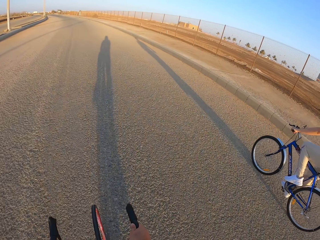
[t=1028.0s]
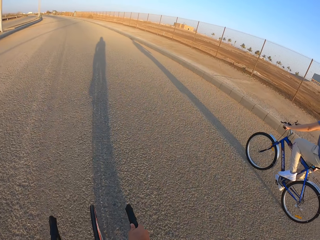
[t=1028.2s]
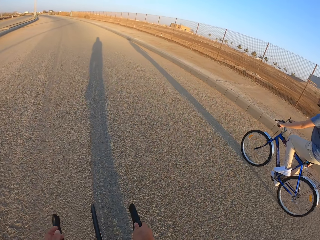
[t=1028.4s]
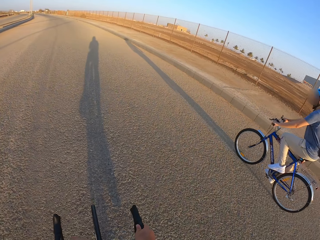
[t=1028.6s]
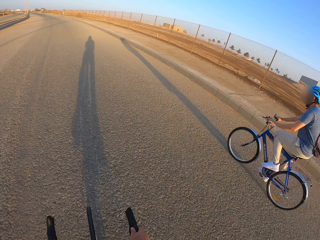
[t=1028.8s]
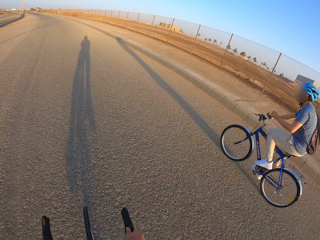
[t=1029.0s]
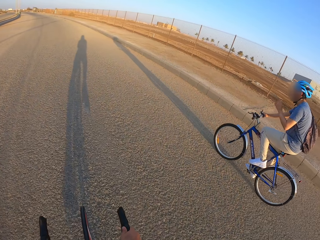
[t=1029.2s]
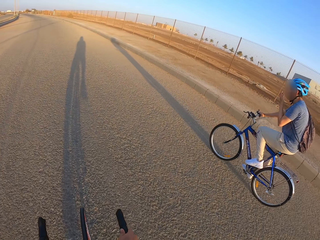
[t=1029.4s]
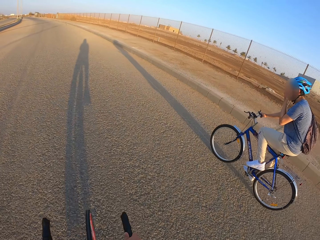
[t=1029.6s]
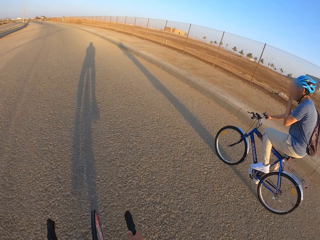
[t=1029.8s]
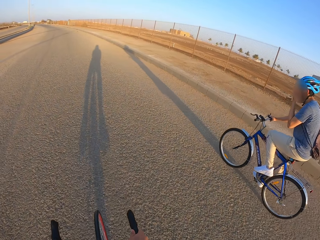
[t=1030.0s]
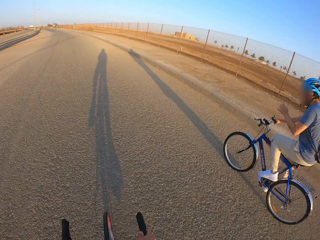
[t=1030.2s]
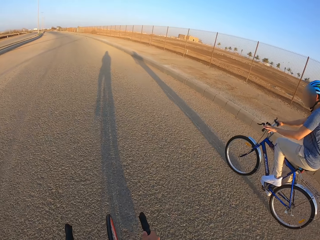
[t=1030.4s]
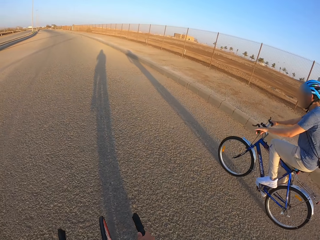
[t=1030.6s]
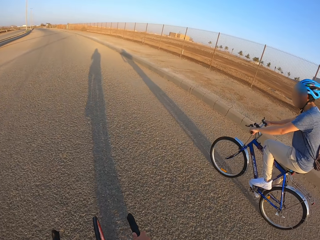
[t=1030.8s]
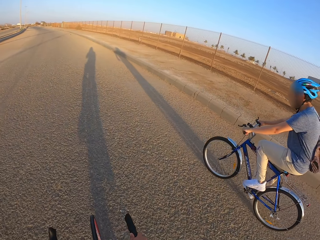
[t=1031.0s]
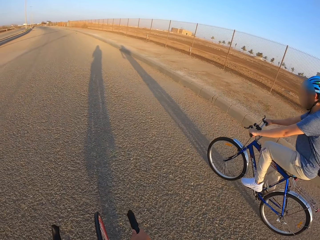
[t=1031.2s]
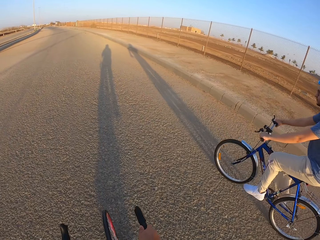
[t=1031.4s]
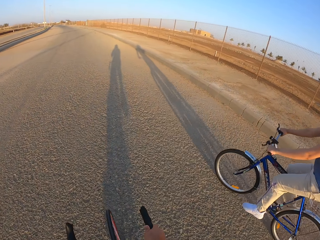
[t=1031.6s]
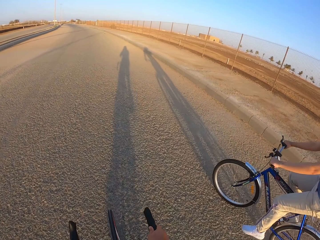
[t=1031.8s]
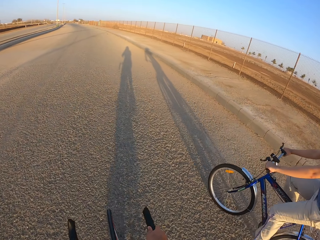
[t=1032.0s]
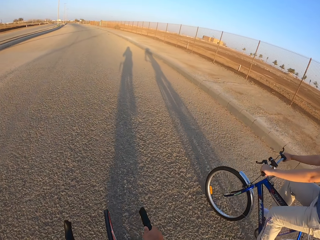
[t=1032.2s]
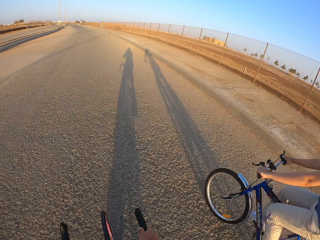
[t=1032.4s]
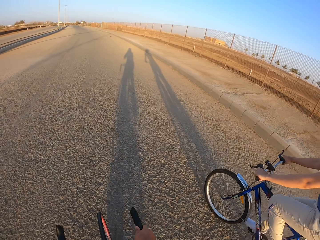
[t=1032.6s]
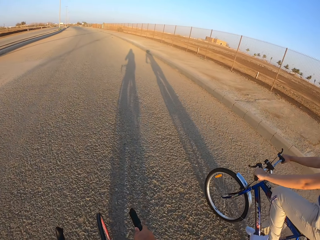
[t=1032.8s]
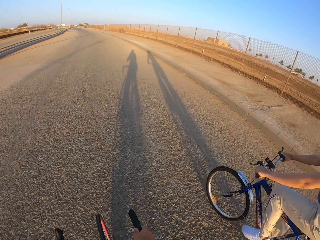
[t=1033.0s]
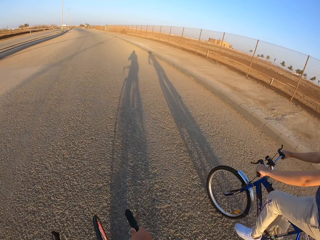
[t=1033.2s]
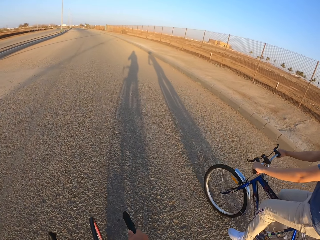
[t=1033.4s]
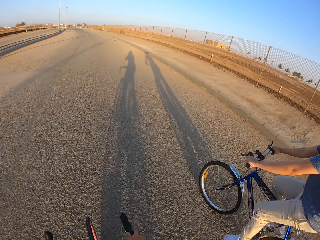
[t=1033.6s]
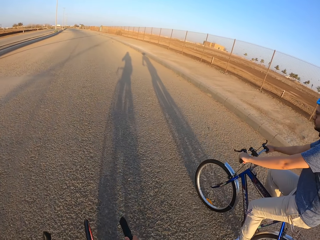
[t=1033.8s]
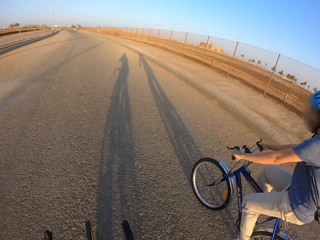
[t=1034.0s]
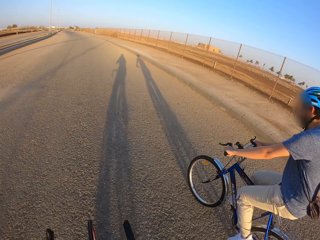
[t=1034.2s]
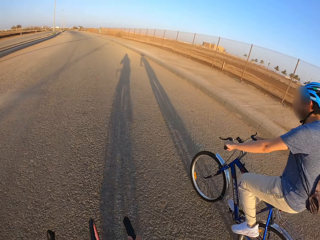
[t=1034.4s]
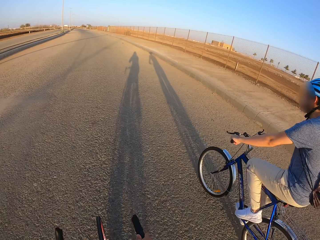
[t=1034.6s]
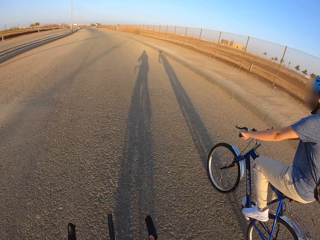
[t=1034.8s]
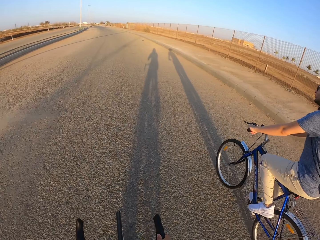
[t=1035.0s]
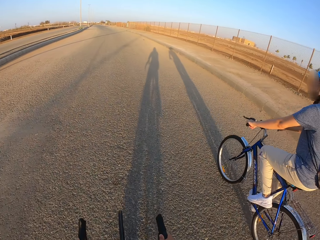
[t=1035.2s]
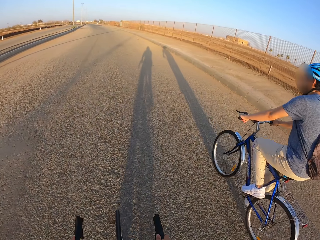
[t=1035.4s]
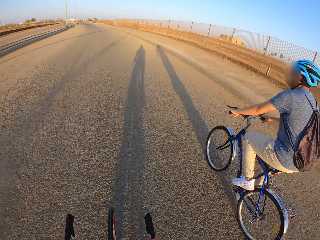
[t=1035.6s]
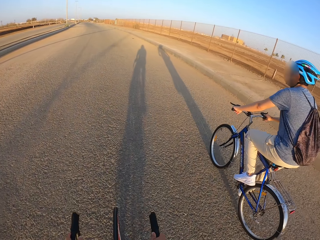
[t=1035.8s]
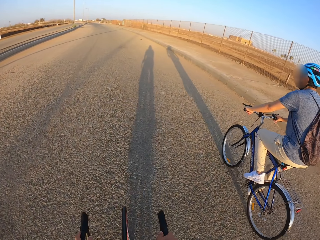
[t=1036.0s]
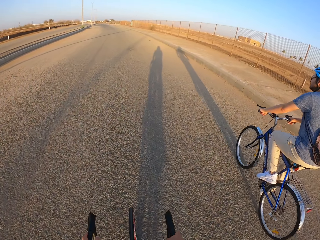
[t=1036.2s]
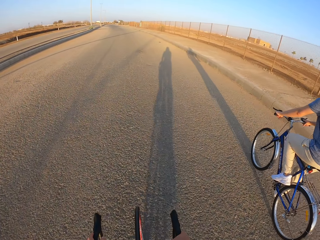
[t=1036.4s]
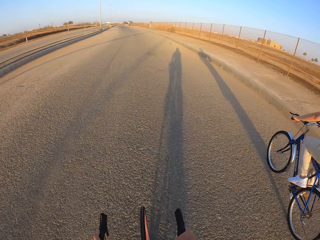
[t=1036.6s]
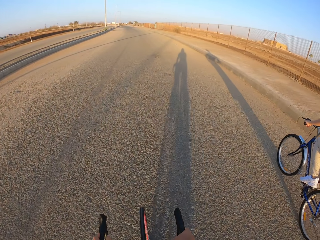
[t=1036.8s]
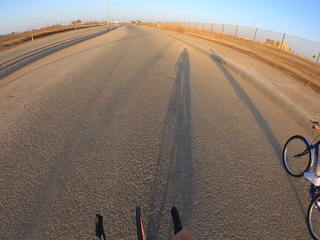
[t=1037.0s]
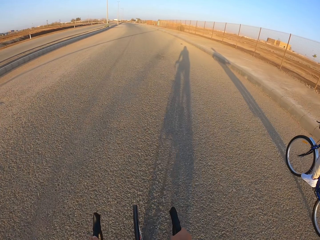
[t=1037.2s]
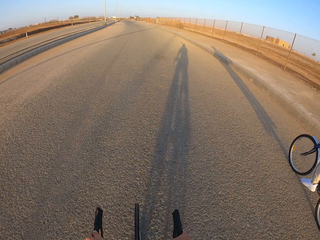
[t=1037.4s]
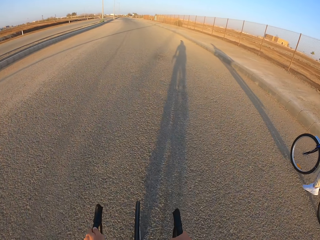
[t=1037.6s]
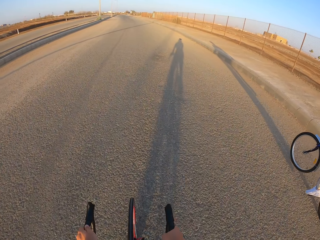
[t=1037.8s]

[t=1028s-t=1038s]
A man rides the bicycle. The man touches the face. The man rides the bicycle.

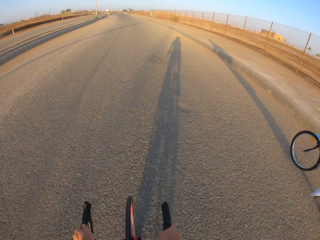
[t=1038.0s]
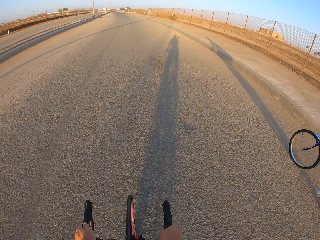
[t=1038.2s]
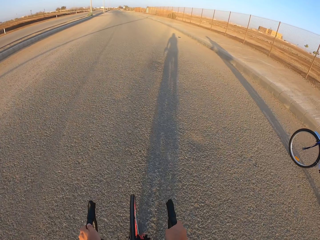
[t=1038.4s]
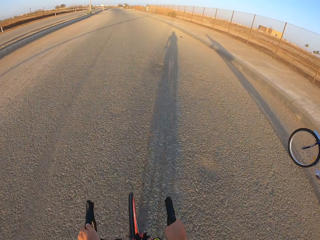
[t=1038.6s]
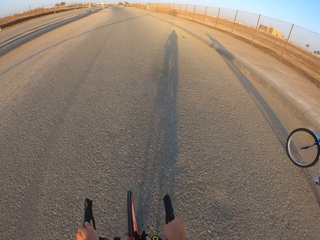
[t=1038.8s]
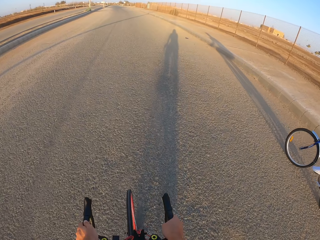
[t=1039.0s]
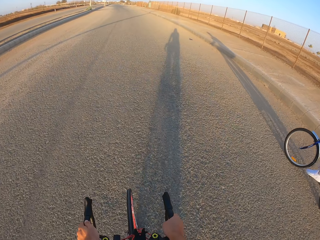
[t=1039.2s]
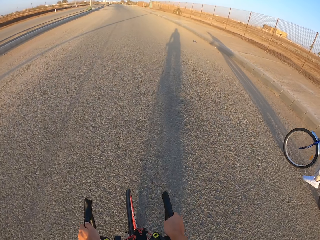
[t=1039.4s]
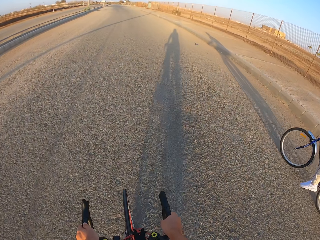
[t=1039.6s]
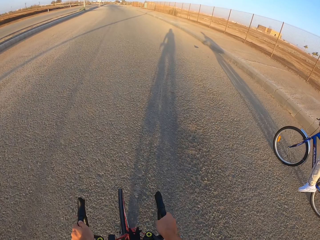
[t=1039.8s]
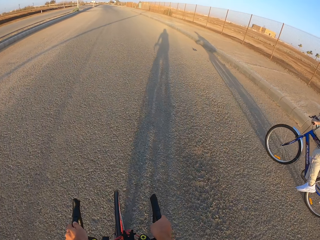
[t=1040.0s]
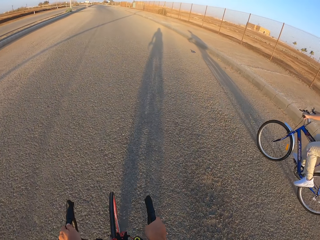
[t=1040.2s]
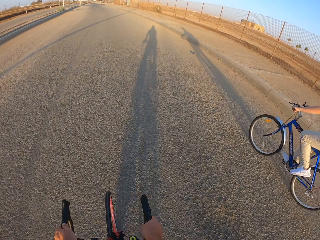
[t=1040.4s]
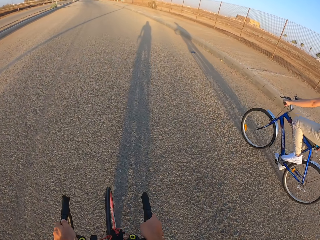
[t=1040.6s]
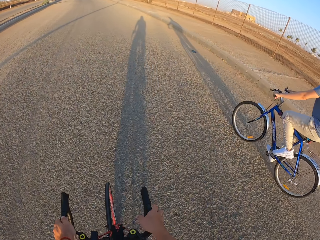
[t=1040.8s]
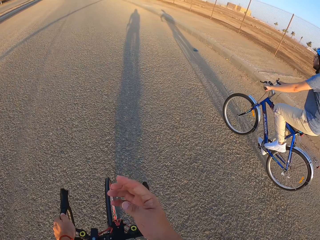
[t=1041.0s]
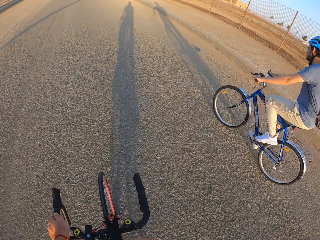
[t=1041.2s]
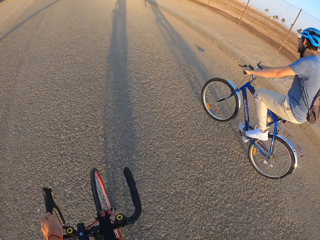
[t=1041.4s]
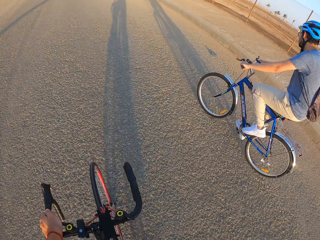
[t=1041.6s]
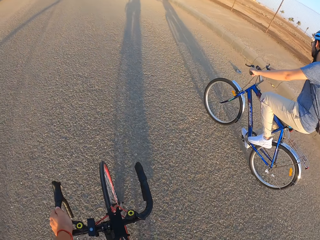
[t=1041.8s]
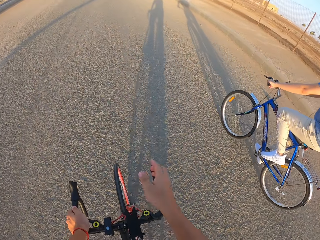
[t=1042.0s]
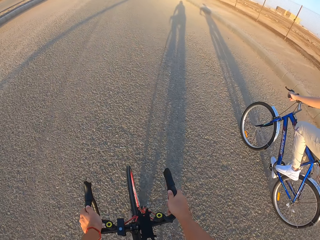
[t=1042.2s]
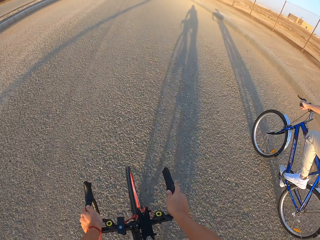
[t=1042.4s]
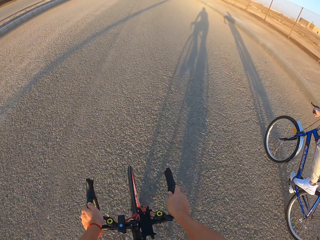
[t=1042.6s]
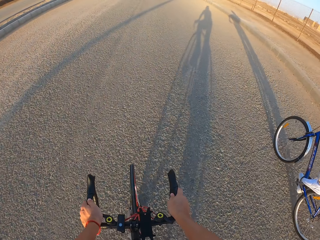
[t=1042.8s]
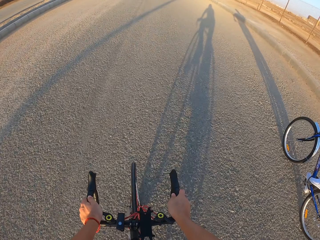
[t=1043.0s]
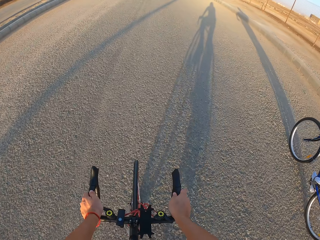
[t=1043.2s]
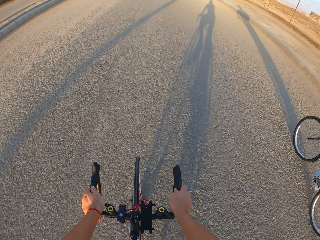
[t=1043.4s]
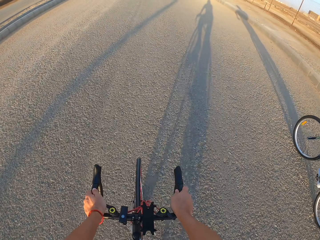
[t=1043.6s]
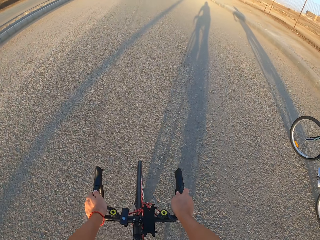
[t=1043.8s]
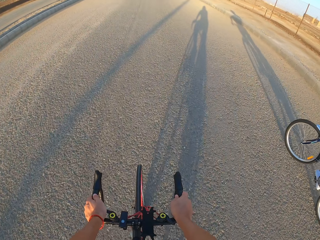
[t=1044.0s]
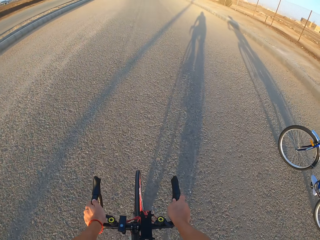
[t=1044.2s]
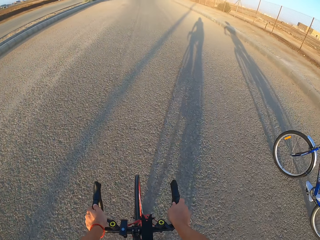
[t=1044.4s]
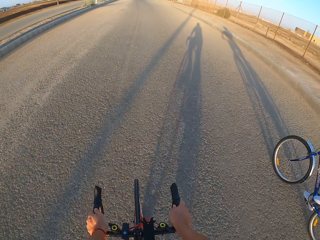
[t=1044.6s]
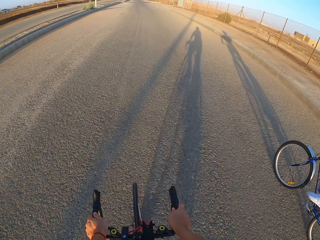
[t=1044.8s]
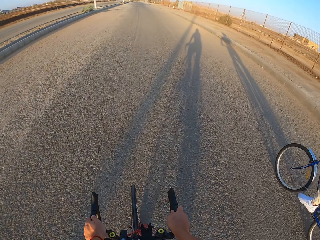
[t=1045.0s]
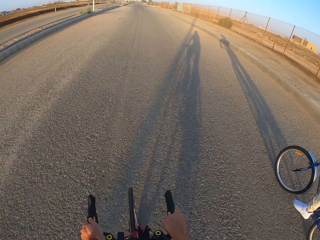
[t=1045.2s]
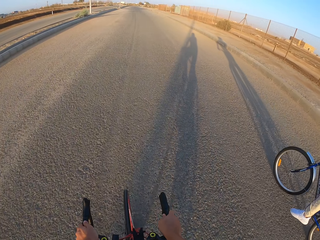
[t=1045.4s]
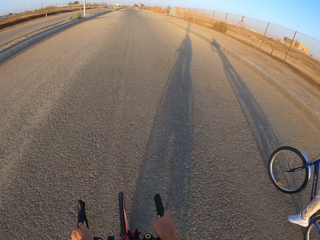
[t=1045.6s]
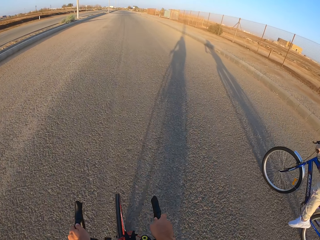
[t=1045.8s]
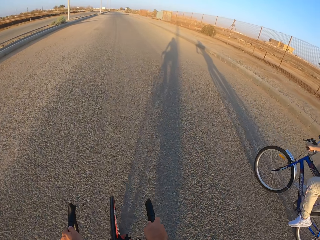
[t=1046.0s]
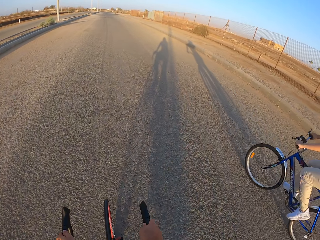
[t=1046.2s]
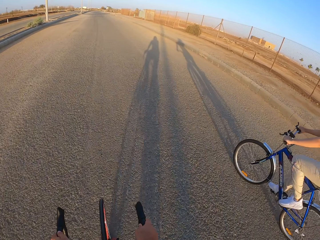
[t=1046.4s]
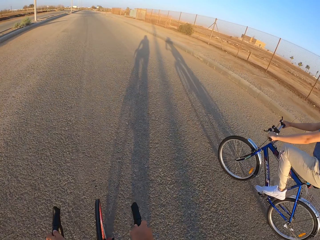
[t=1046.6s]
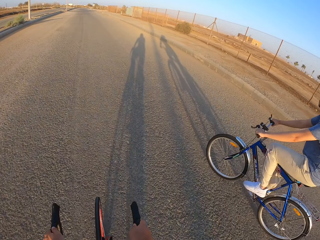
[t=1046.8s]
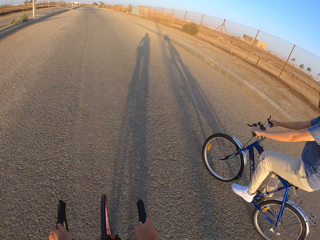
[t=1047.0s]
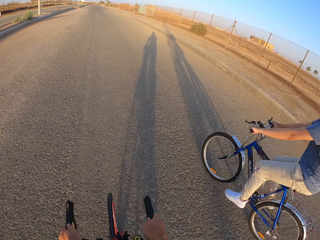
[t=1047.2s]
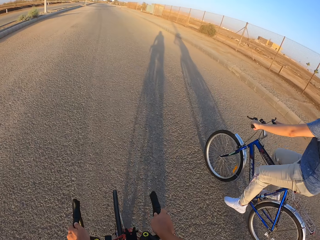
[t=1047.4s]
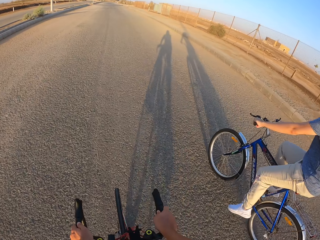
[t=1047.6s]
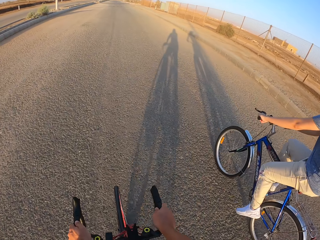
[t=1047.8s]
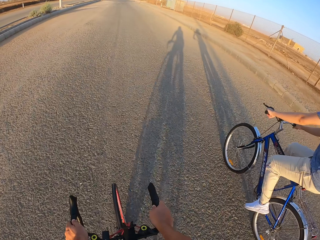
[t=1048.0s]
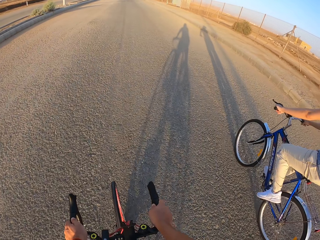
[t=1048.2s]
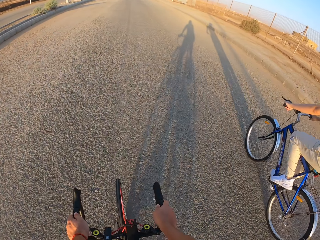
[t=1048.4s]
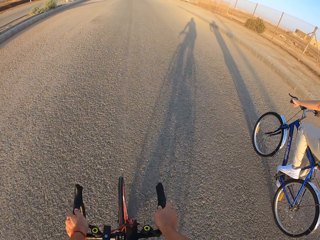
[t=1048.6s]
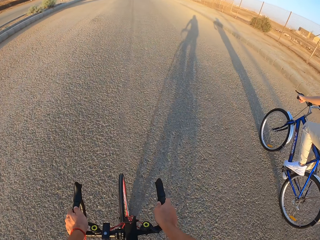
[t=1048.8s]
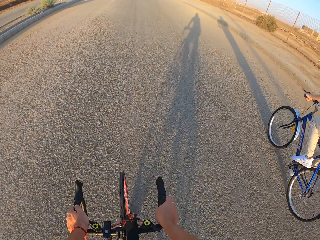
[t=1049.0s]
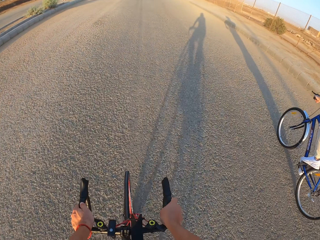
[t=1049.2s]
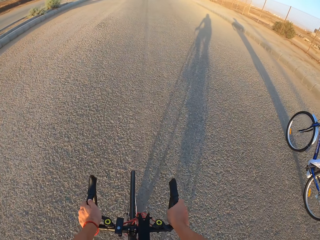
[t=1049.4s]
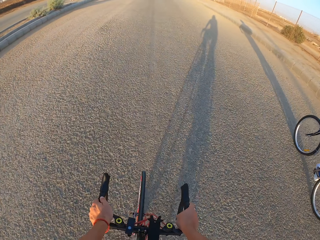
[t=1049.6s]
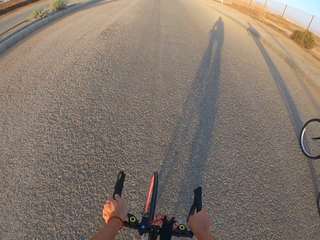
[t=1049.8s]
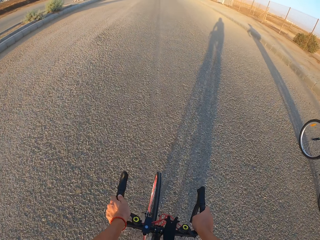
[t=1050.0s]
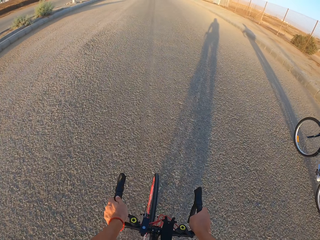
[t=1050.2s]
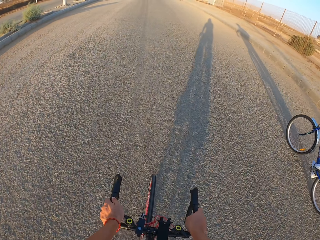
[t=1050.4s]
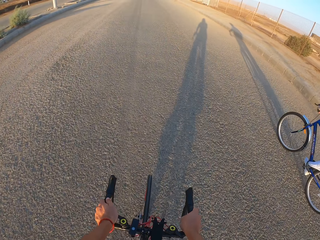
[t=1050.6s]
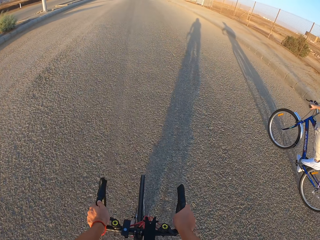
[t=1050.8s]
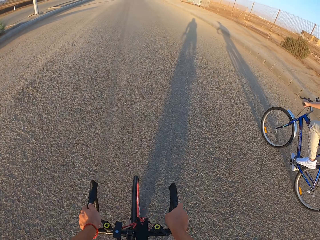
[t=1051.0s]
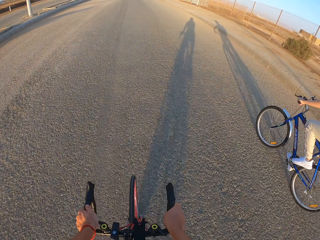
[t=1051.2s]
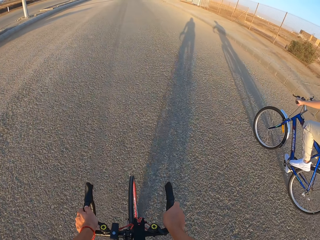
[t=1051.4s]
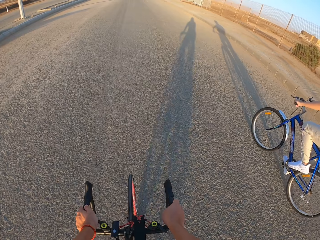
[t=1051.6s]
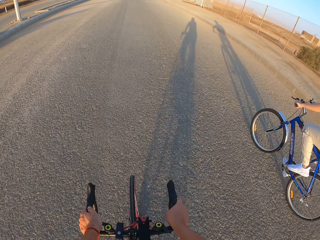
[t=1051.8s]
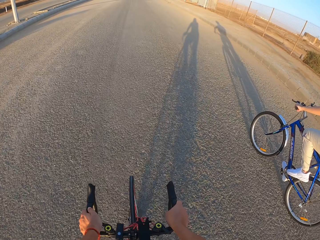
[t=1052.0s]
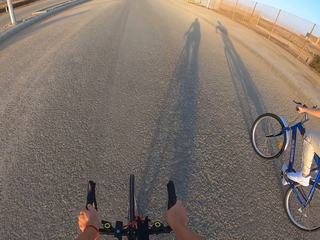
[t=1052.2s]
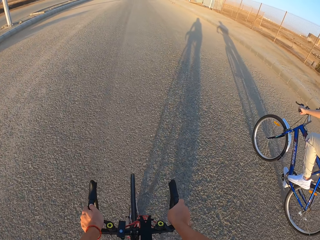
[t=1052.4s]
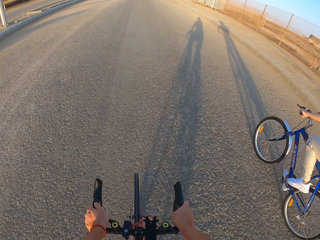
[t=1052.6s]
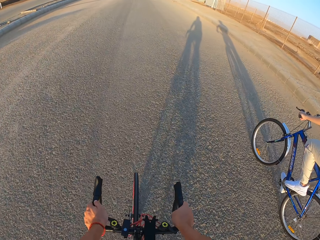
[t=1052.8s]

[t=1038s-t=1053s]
The camera wearer rides the bicycle. They raise the right hand towards something. A man rides the bicycle. The camera wearer withdraws the right hand from something and cycles along the road. The man rides the bicycle. The camera wearer rides the bicycle.
